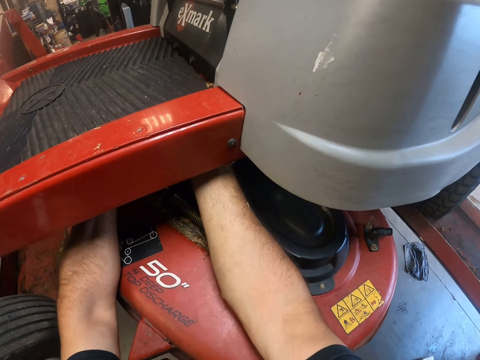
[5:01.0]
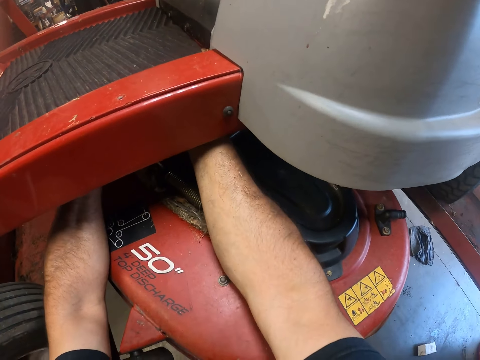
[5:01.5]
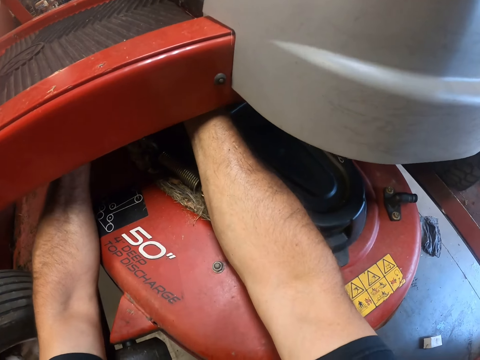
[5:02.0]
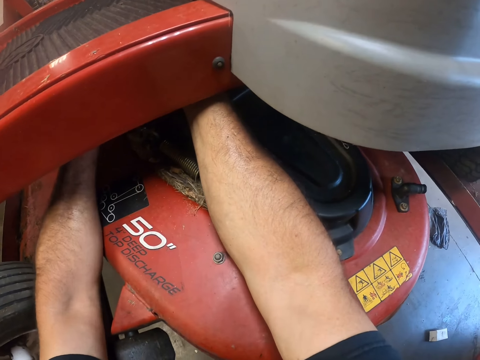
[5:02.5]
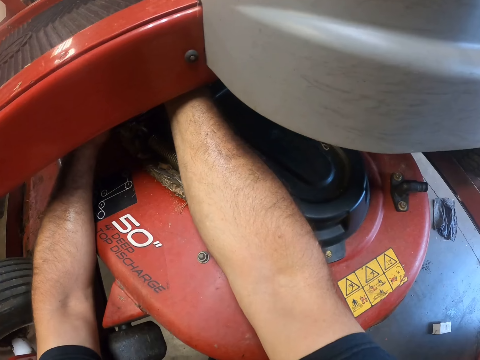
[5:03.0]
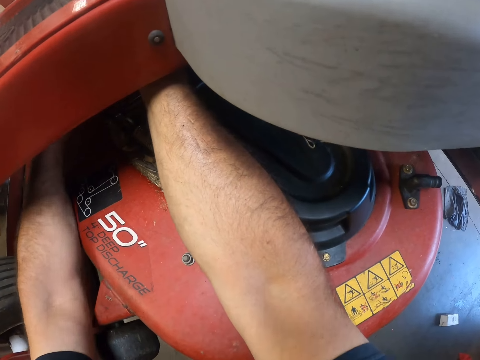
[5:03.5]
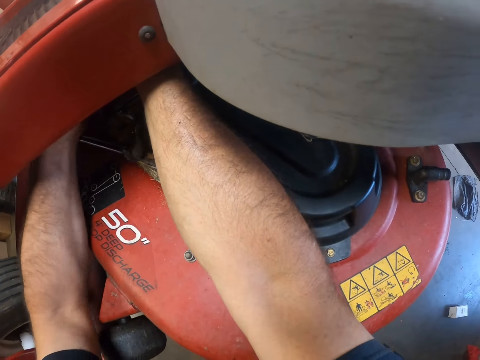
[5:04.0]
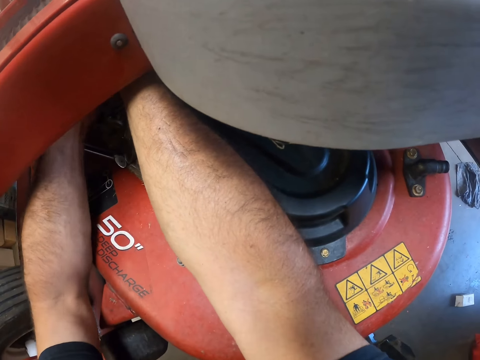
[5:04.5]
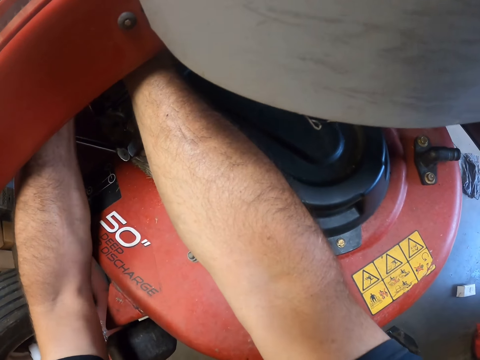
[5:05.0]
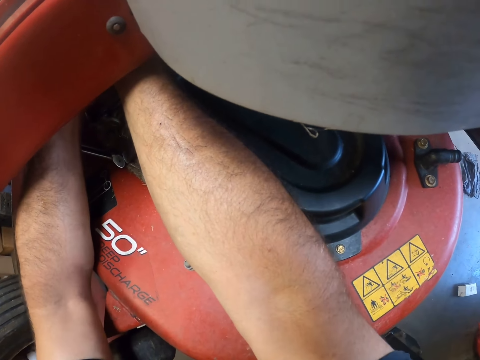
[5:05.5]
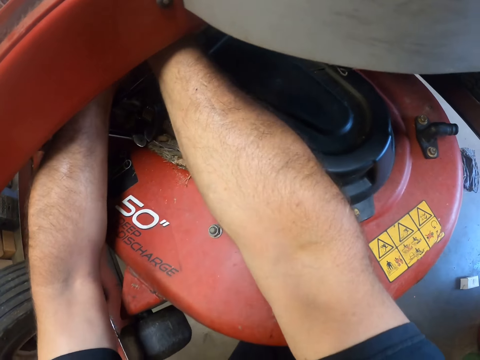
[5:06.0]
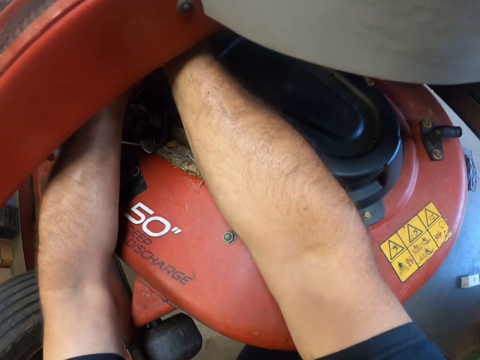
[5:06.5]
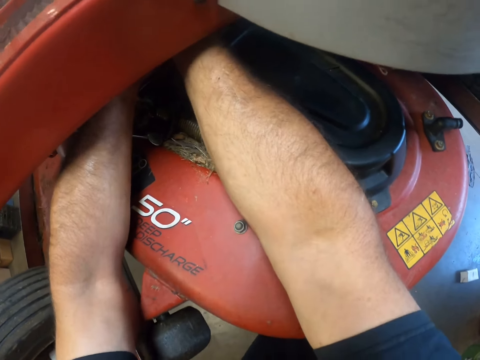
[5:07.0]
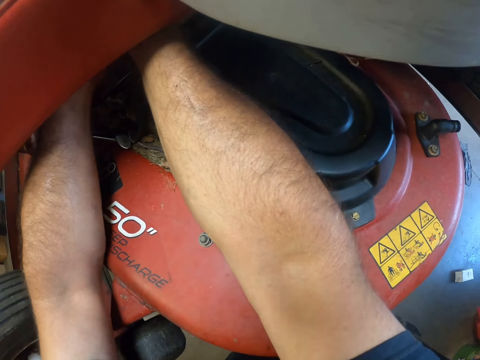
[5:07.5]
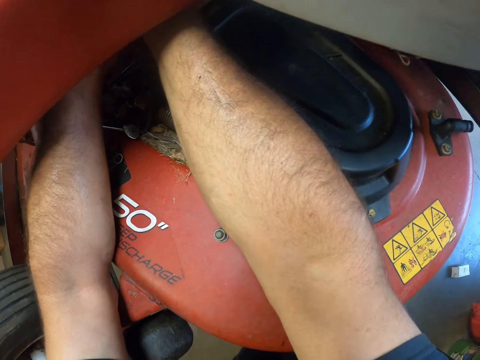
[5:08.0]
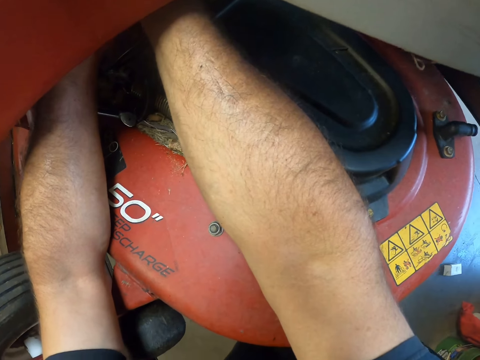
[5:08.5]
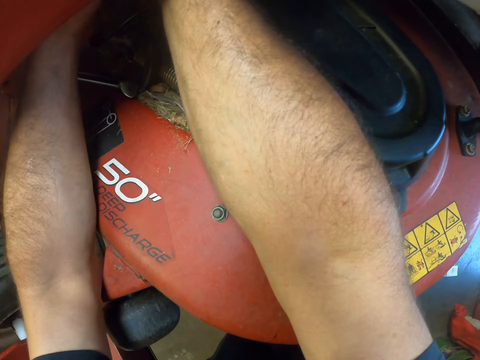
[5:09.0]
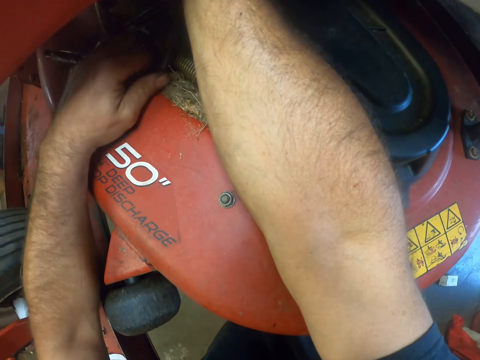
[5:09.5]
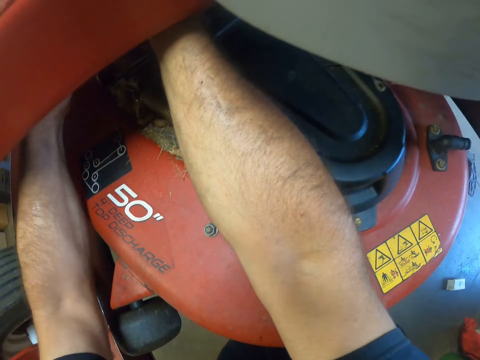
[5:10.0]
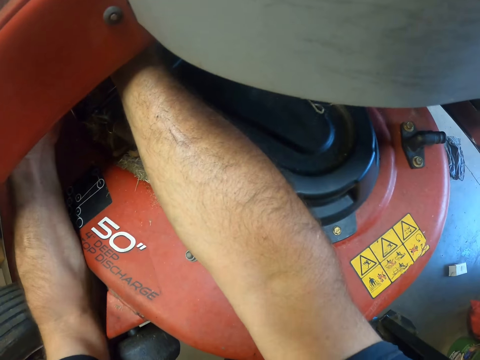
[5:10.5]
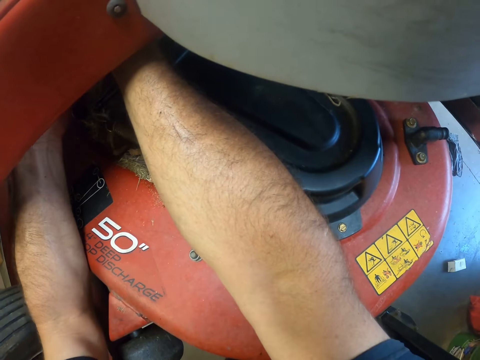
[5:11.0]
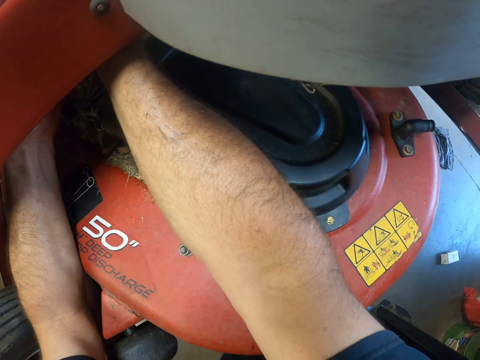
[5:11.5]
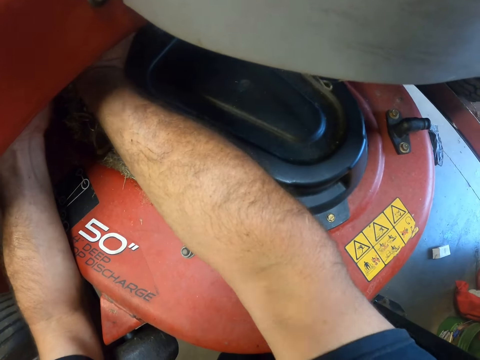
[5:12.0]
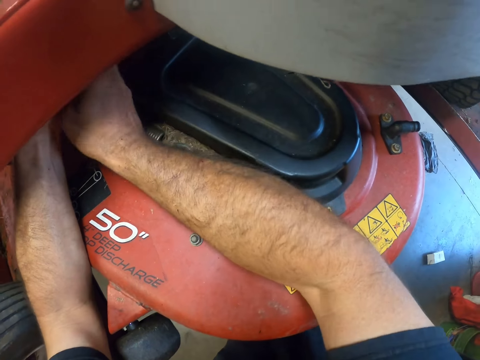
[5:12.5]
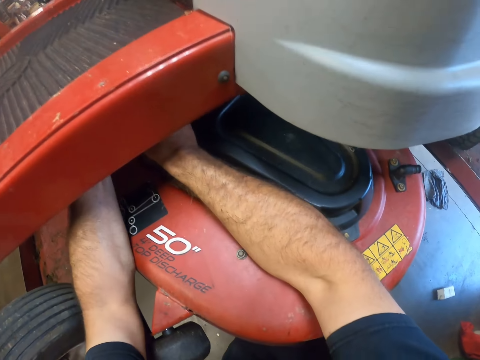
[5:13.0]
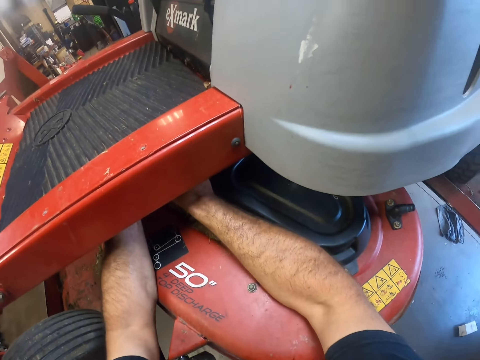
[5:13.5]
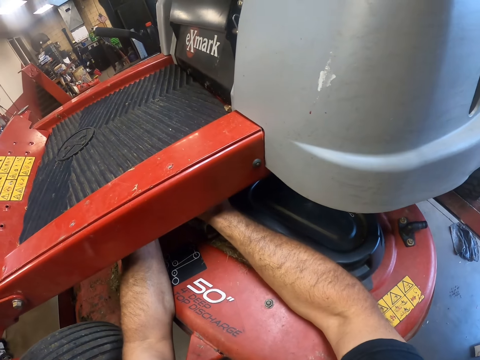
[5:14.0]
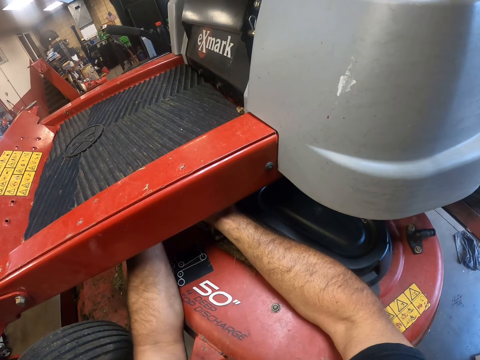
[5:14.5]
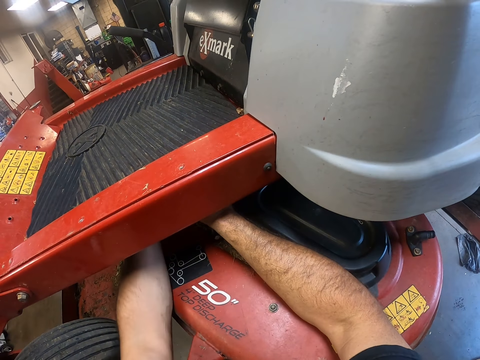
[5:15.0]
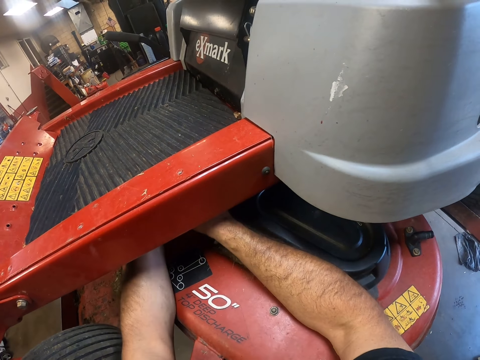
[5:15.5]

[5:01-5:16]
The camera wearer drops the pry bar on the cutting deck. He adjusts a spindle under the foot rest with both hands. He picks up the pry bar with his left hand from the cutting deck. He uses the pry bar on the spindle under the foot rest.

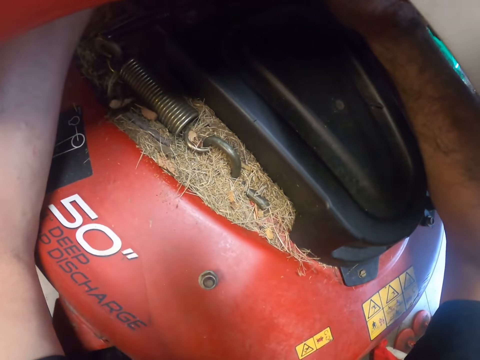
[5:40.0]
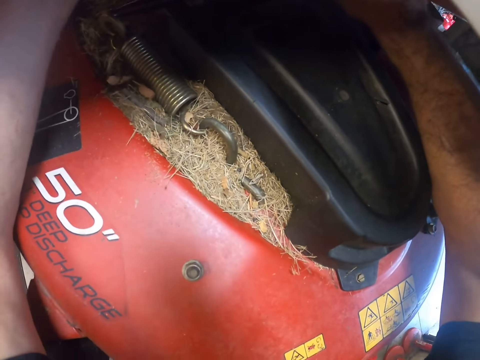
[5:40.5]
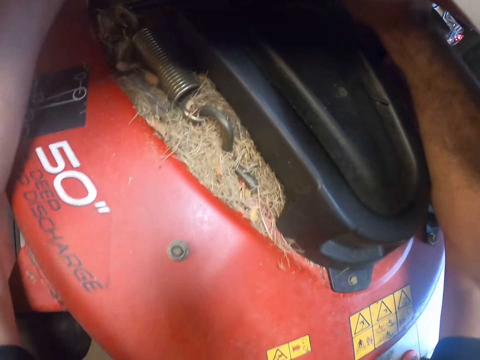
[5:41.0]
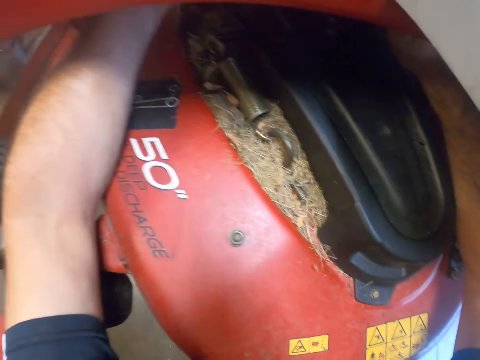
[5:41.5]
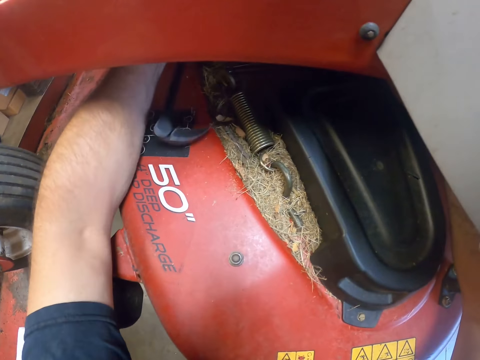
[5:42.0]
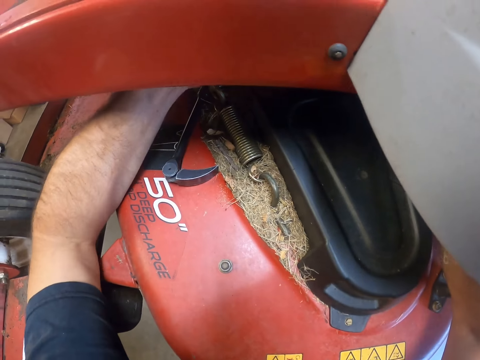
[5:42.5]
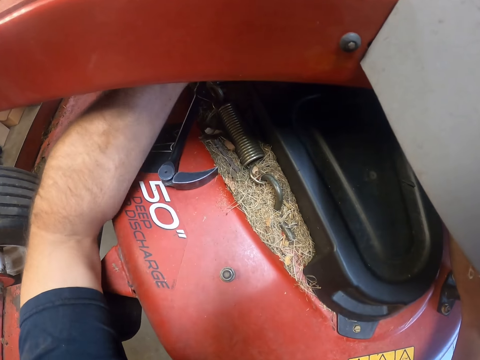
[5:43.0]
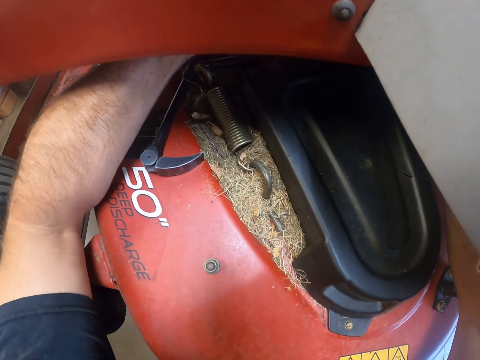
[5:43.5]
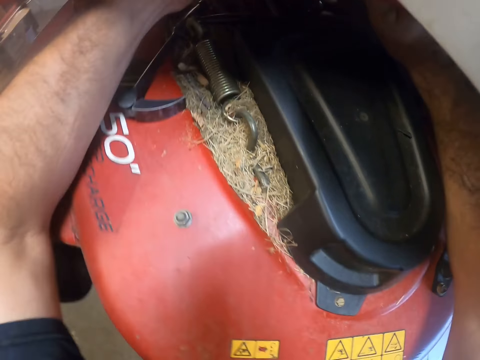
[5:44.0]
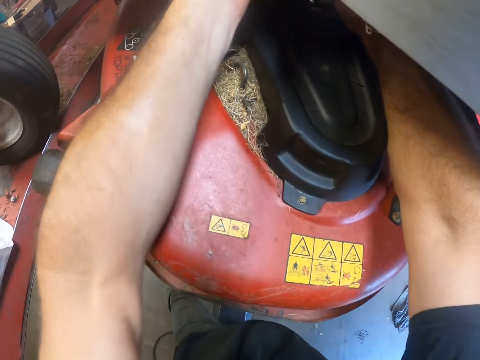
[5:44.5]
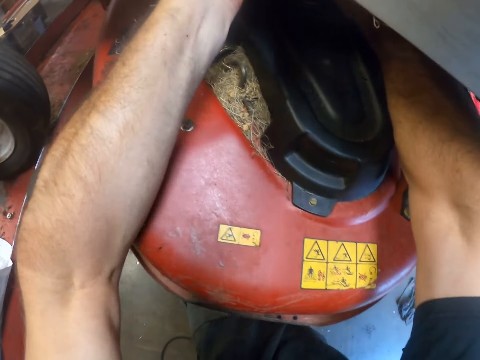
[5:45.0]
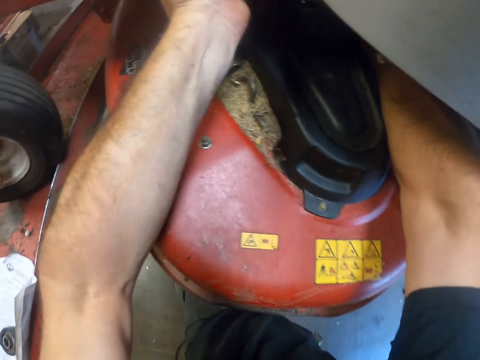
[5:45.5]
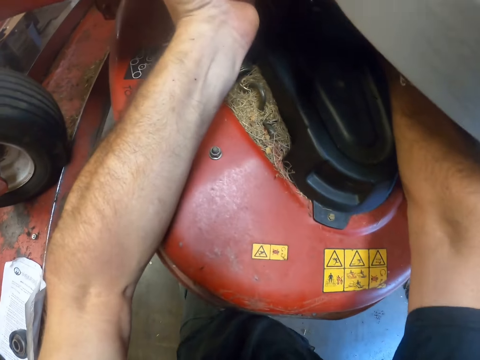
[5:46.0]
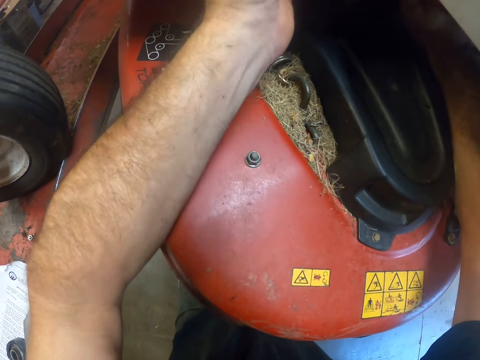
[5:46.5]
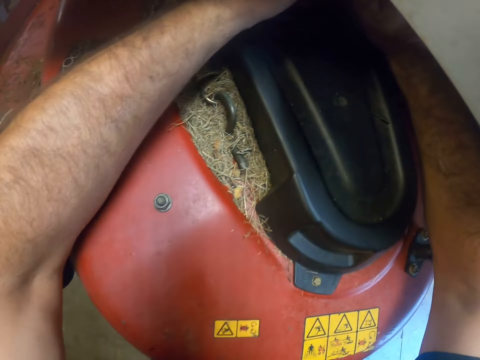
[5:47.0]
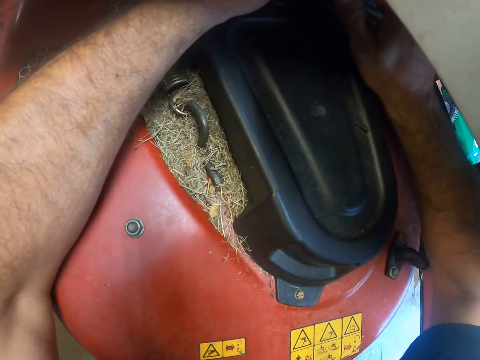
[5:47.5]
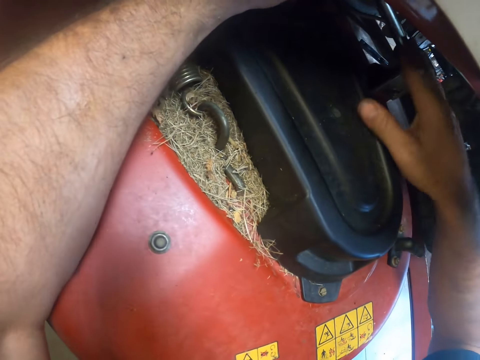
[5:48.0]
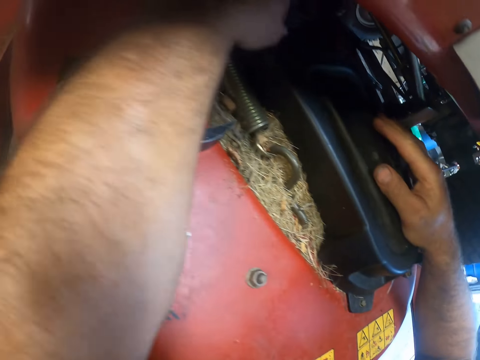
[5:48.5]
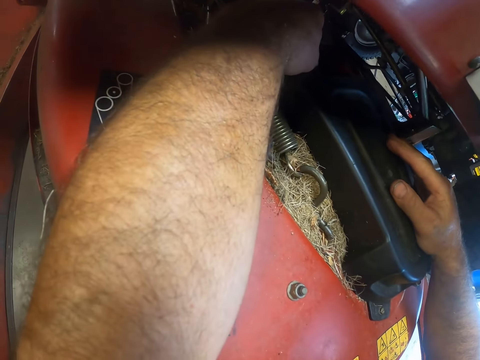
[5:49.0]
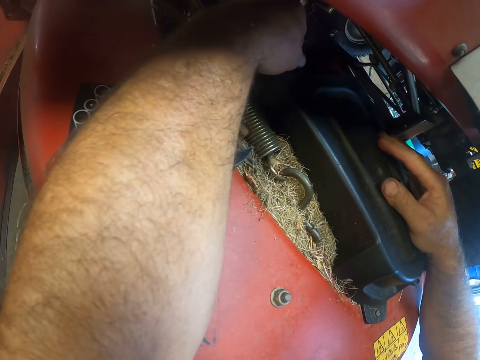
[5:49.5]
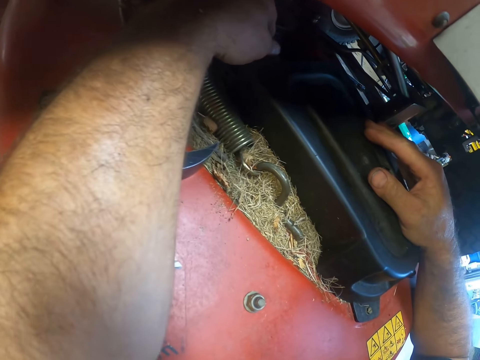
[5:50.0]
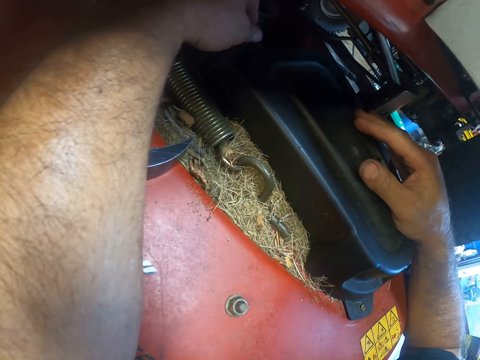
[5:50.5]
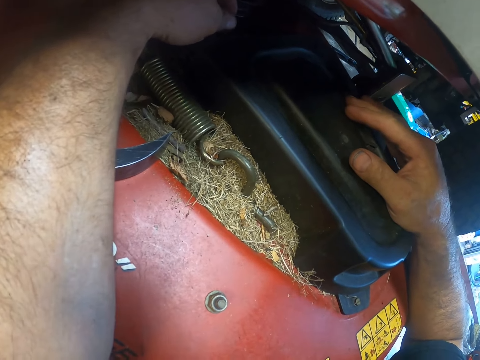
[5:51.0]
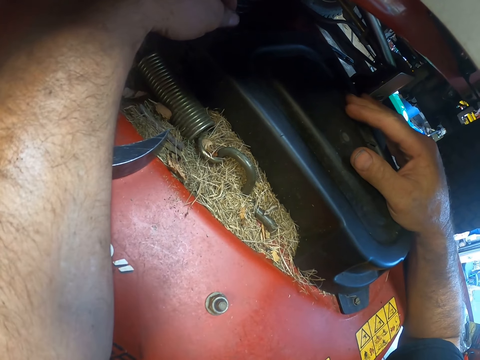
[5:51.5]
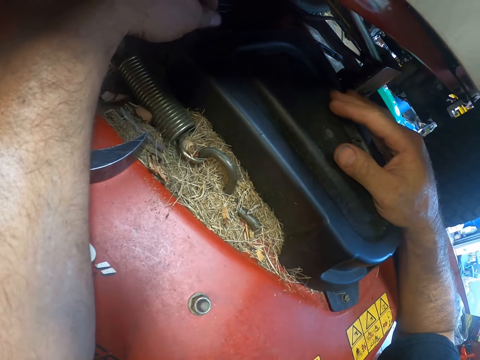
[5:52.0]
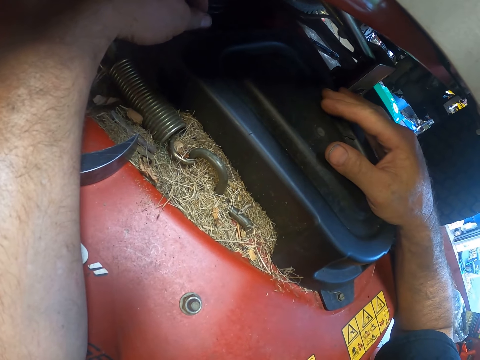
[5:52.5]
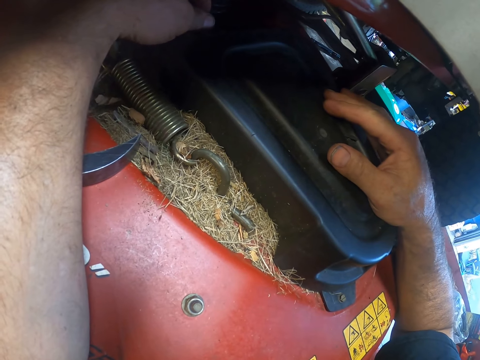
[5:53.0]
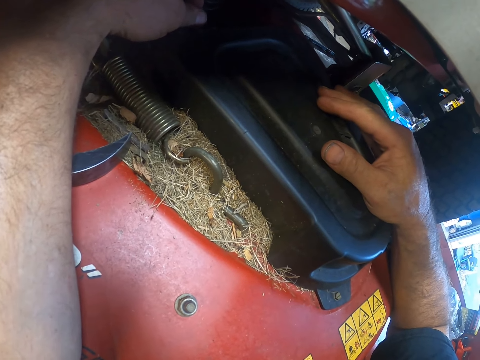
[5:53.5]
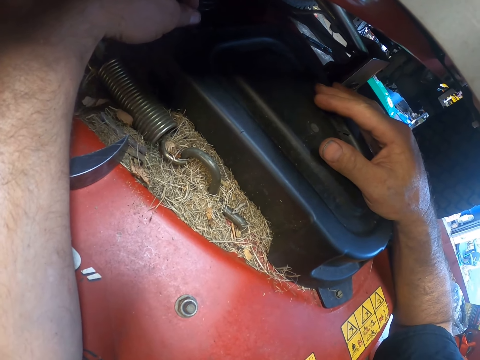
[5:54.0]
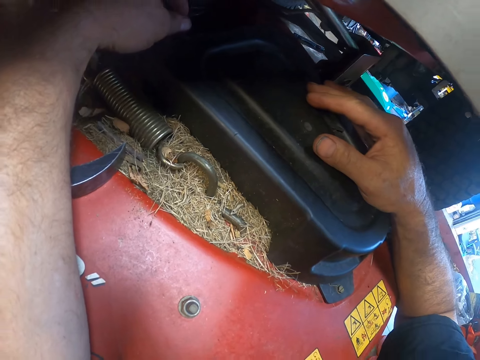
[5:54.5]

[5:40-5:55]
The camera wearer drops the pry bar on the cutting deck. He adjusts a spindle under the foot rest with both hands. He places both hands on the cutting deck. He stares at the lawnmower.
